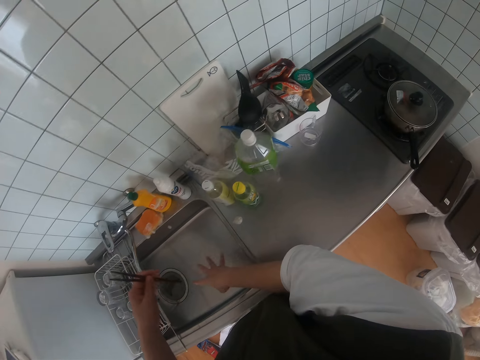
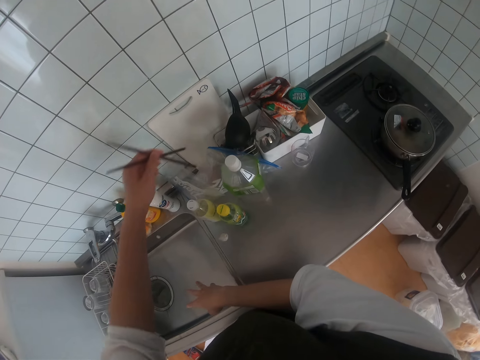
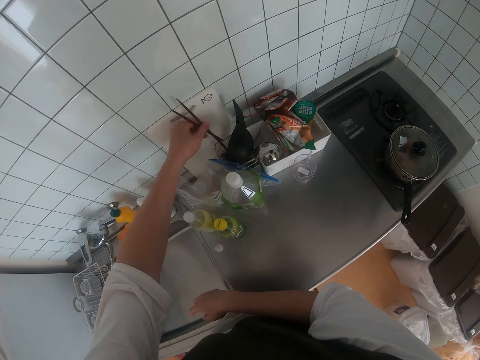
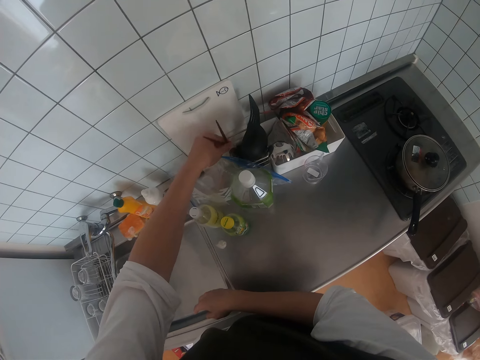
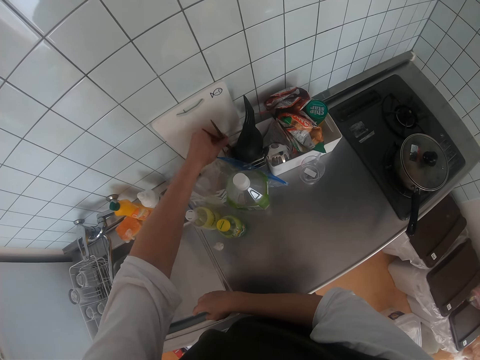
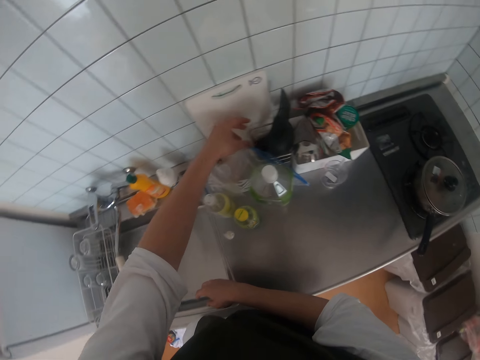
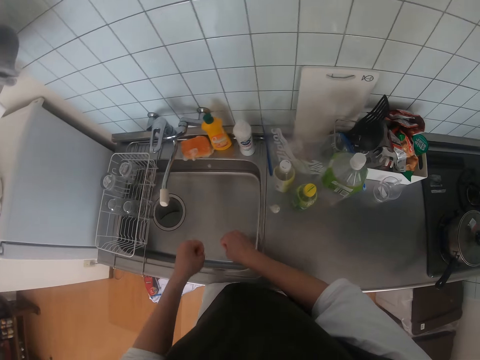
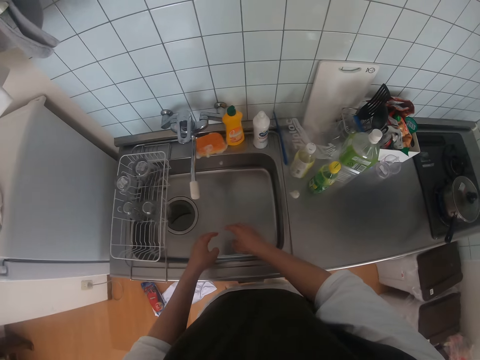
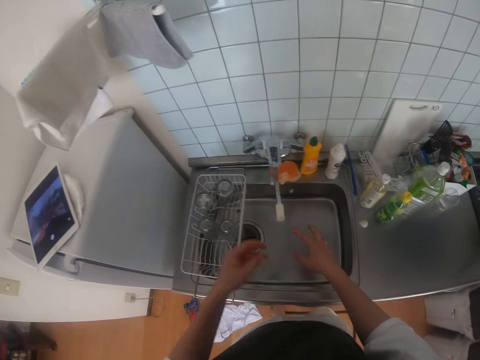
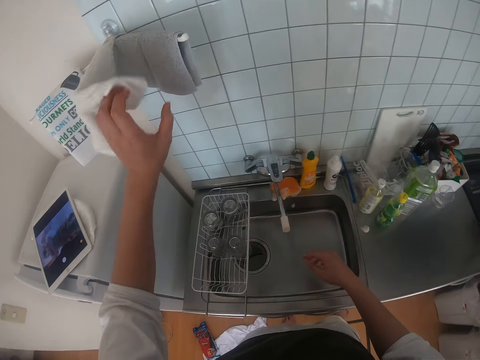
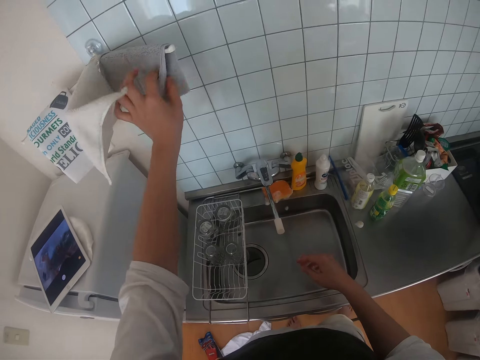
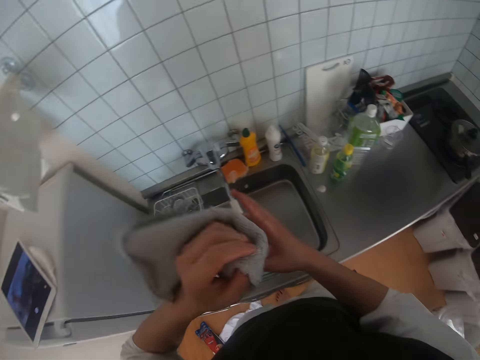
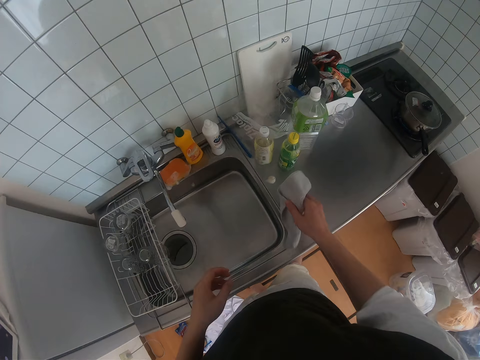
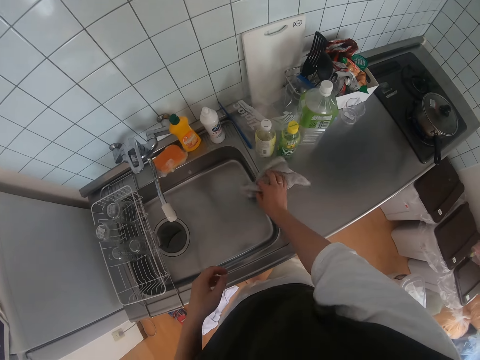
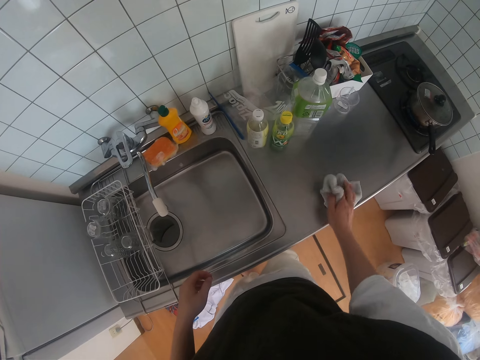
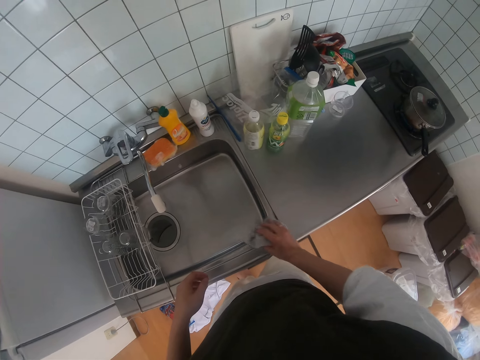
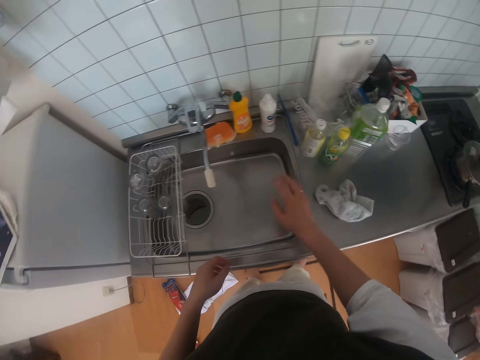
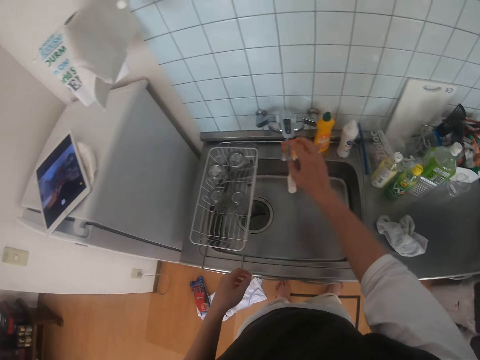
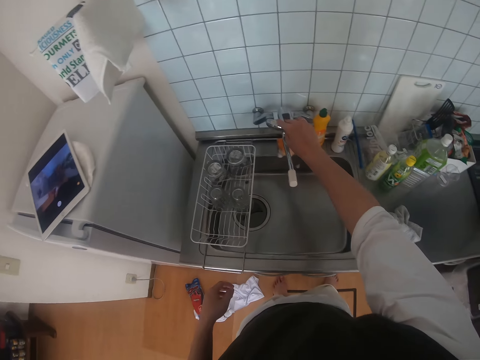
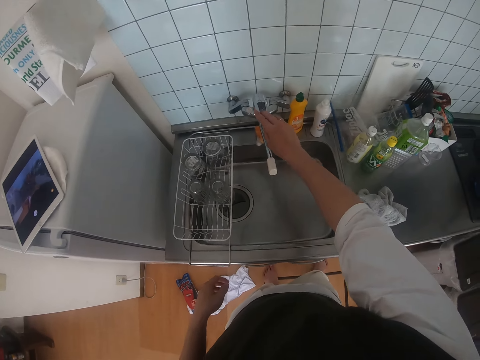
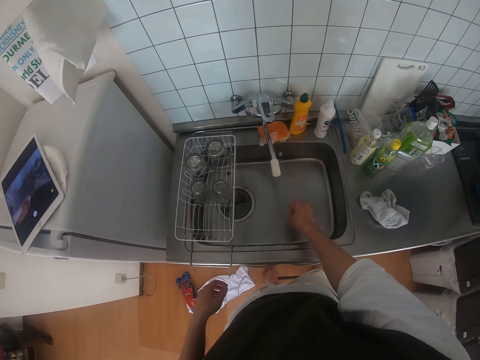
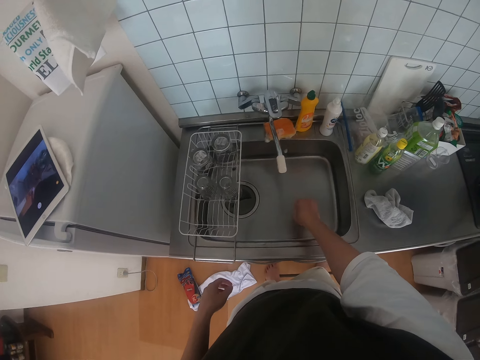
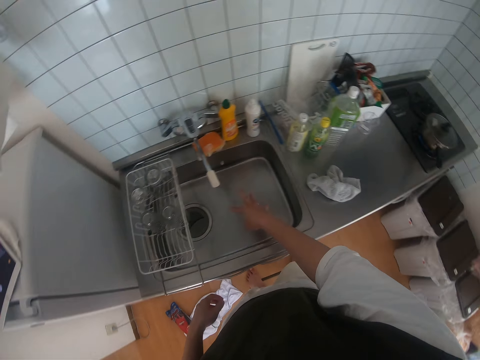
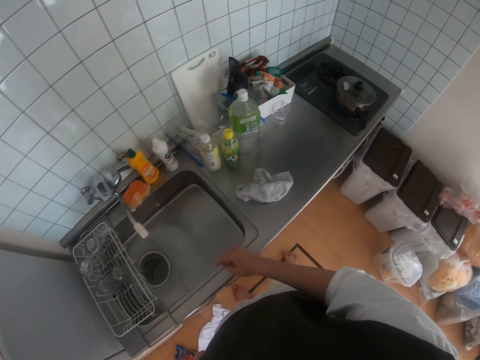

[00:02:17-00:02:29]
The camera wearer shakes a hand. They drop the chopsticks in the plastic drying rack on the countertop. They shake a hand. They pick a hand towel or wiping cloth from the hanger. They move the hand towel. They switch the hand towel to the other hand. They clean the countertop with the hand towel. They put the hand towel on the sink. They touch the handle of the tap. They open the tap of water. They close the tap of water. They shake a hand.

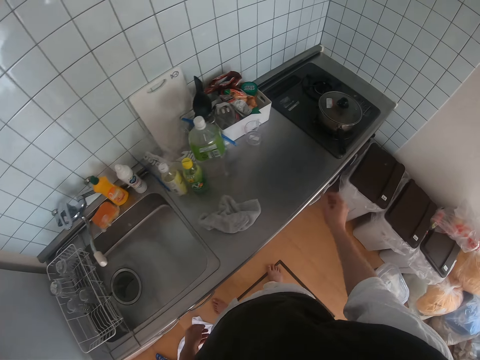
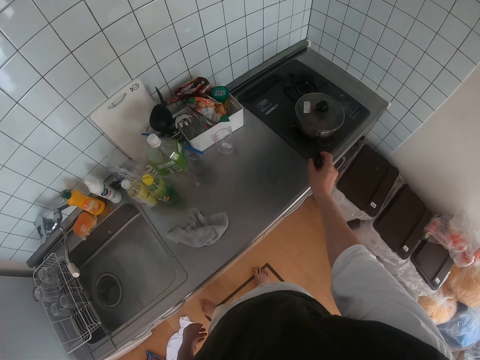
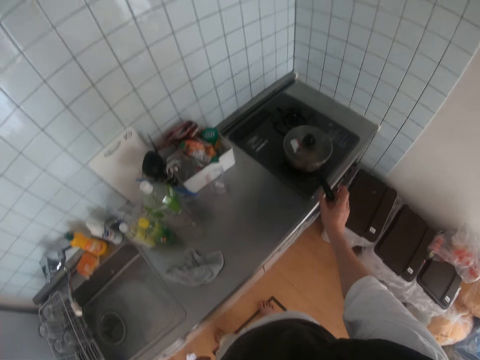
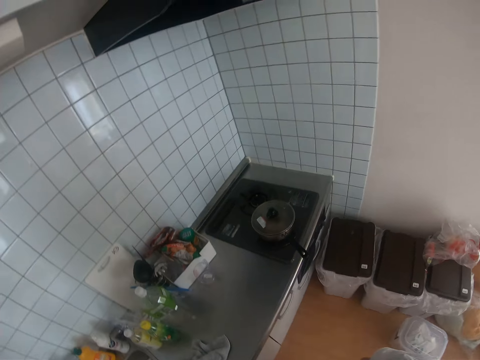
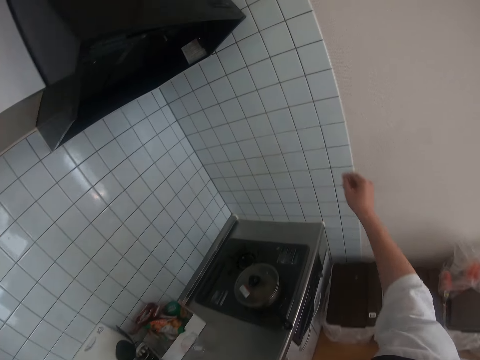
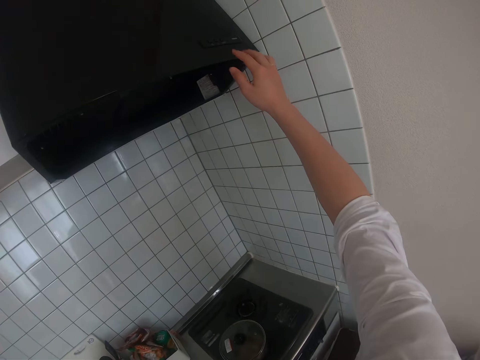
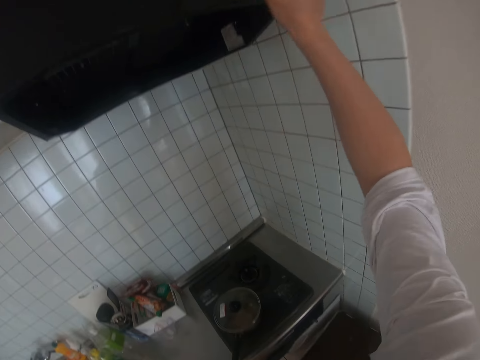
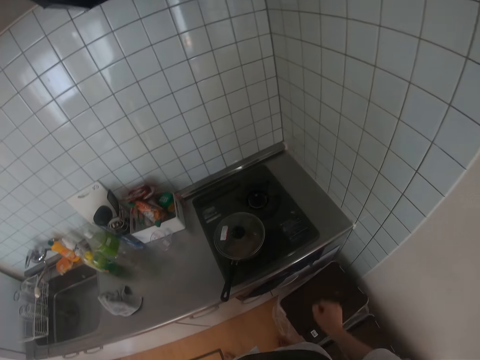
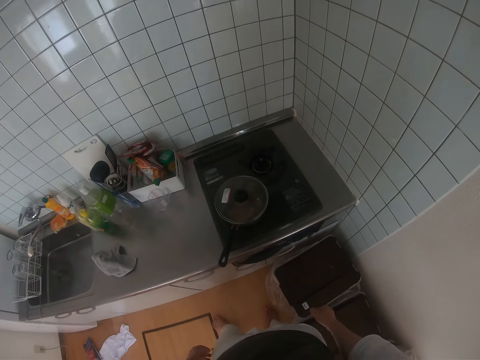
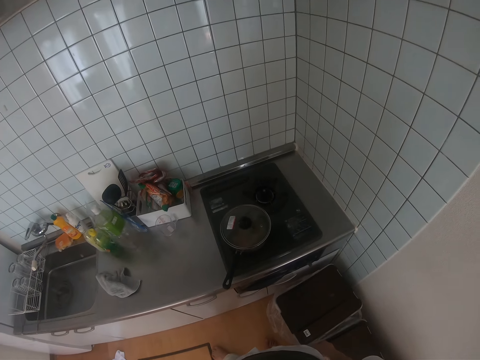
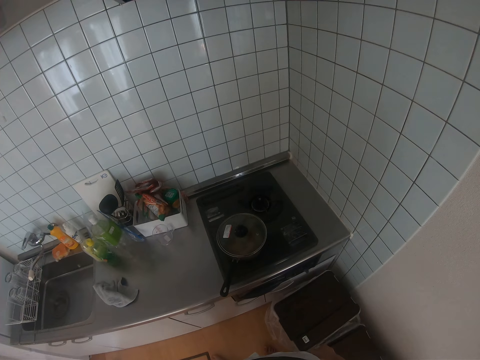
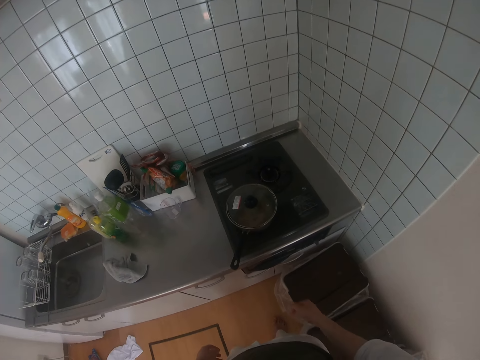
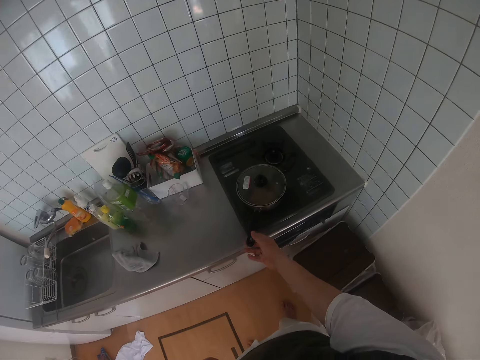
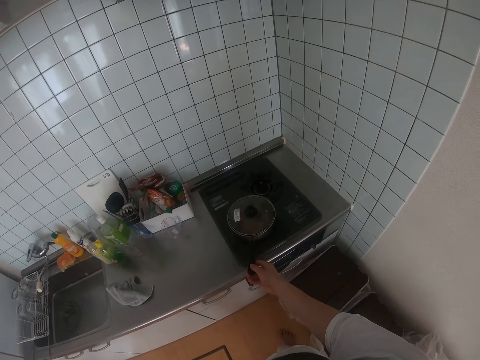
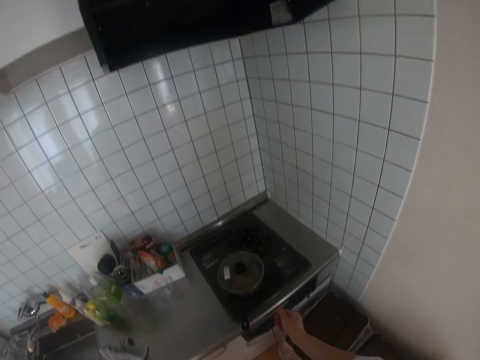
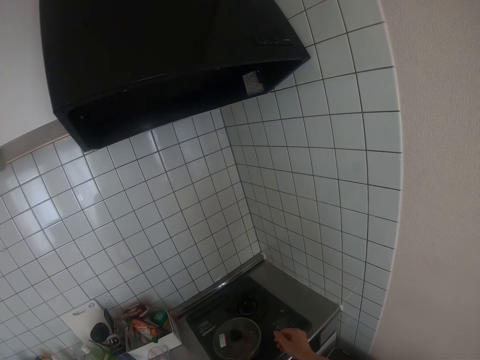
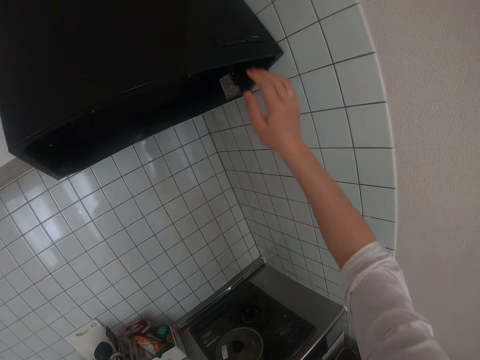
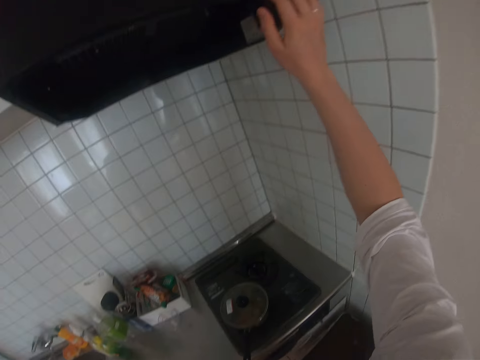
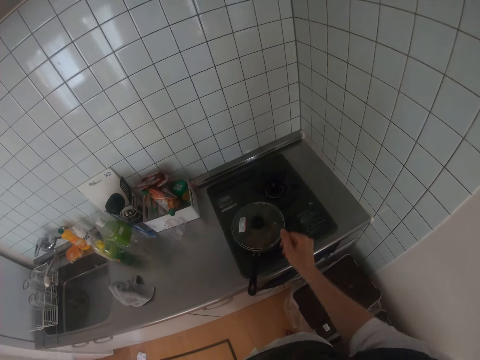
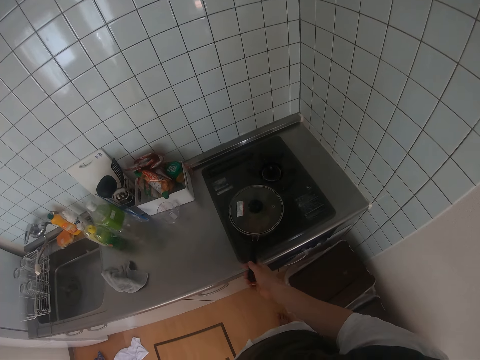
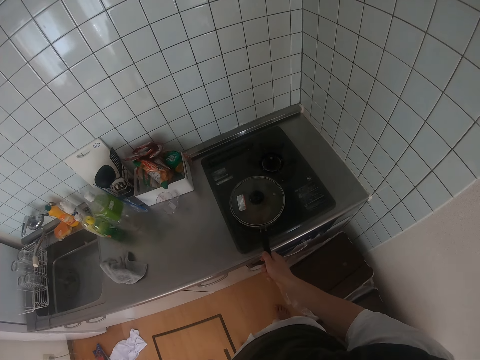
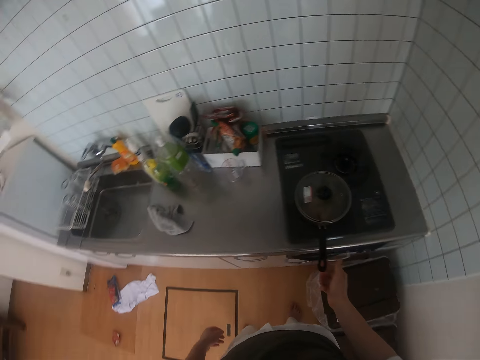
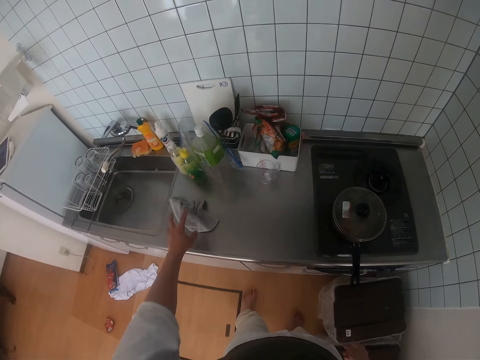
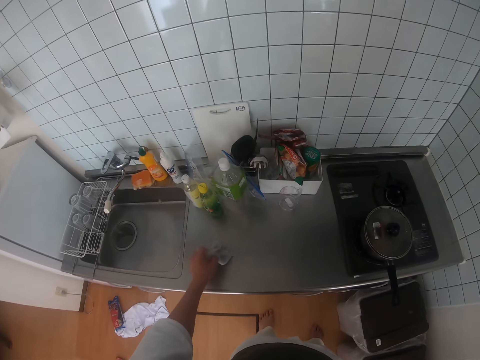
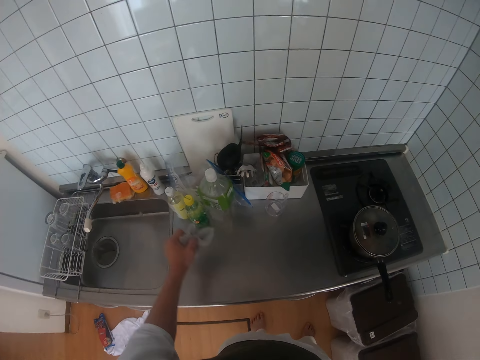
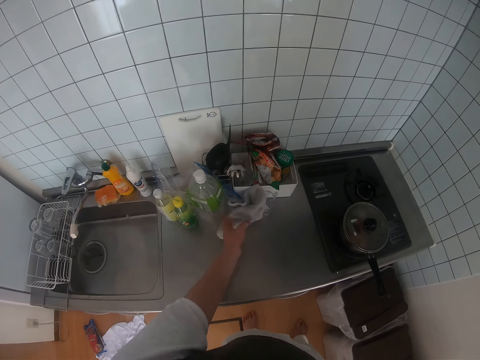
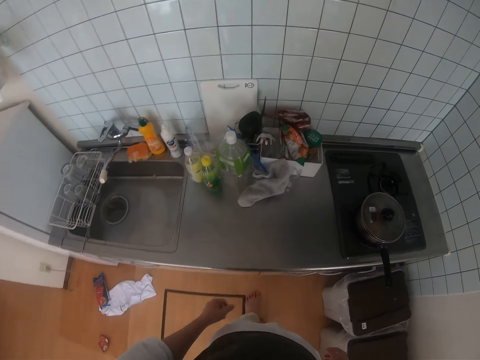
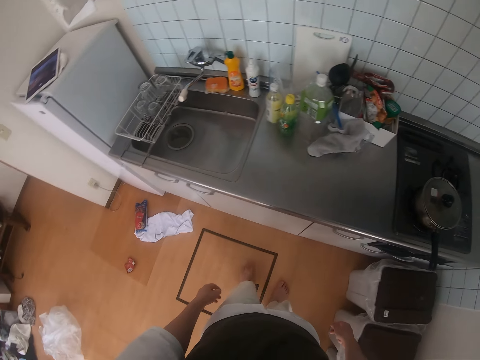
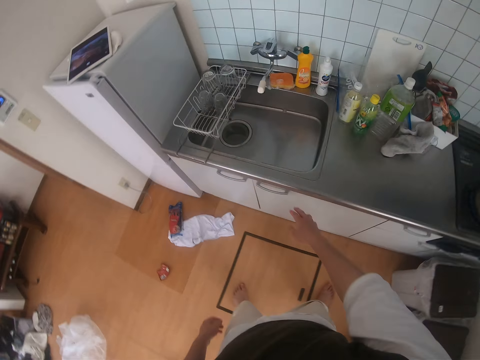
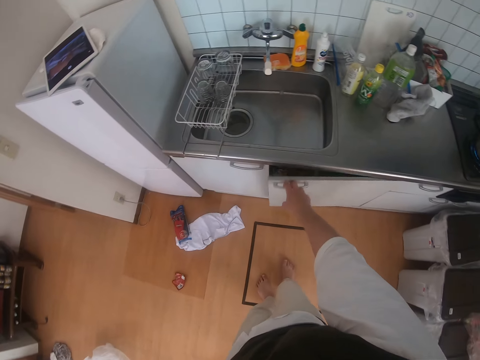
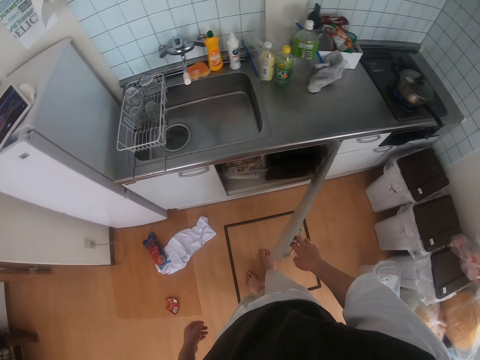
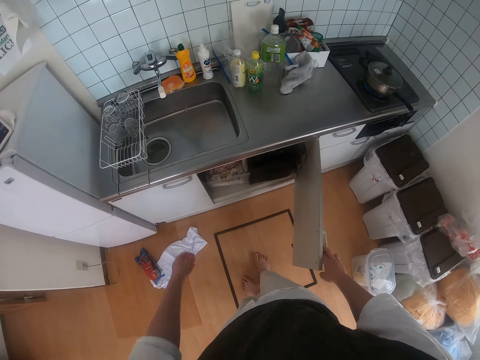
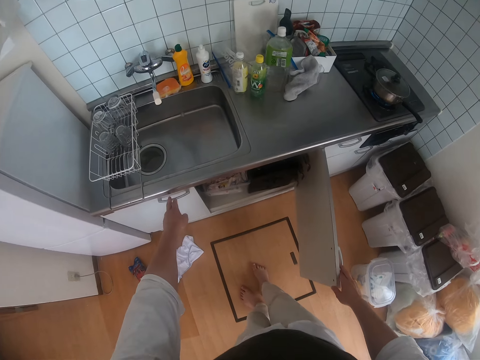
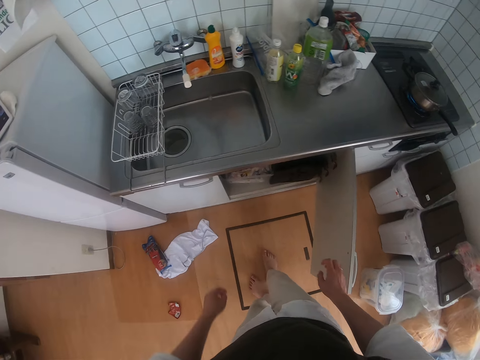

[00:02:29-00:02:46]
The camera wearer adjusts the cooking pot on the gas stove. They press a button. They turn on the hood range. They adjust the pot on the gas stove. They press the button on the hood range. They adjust the pot on the gas stove. They pick the hand towel from the countertop. They move the hand towel. They walk. They open a sink cabinet door.
